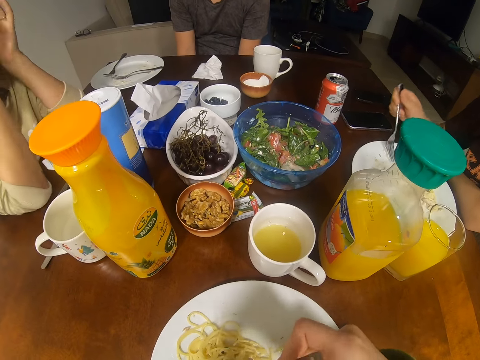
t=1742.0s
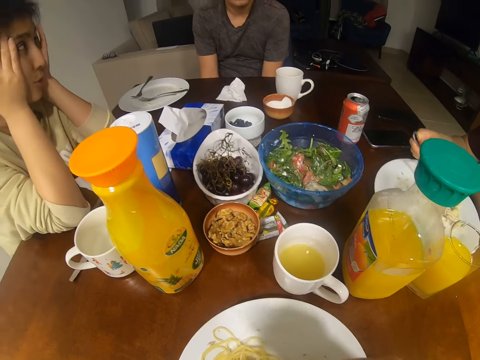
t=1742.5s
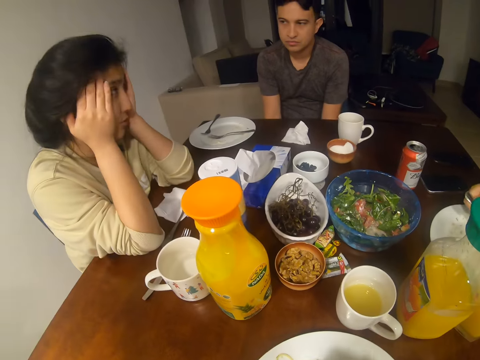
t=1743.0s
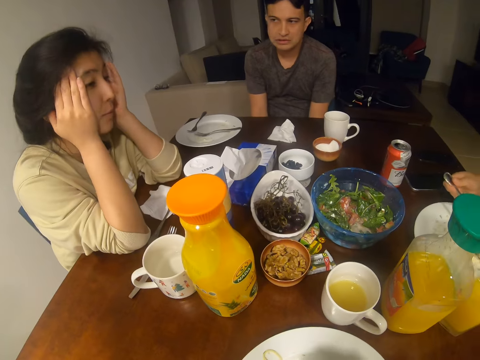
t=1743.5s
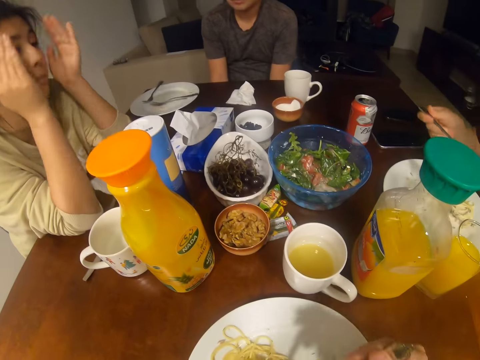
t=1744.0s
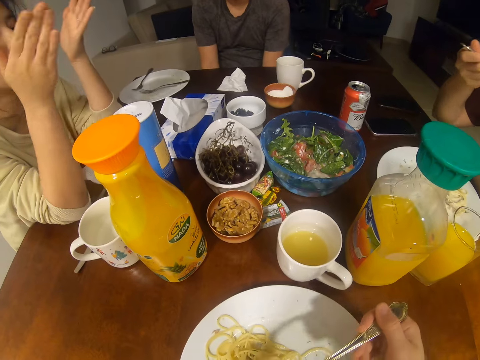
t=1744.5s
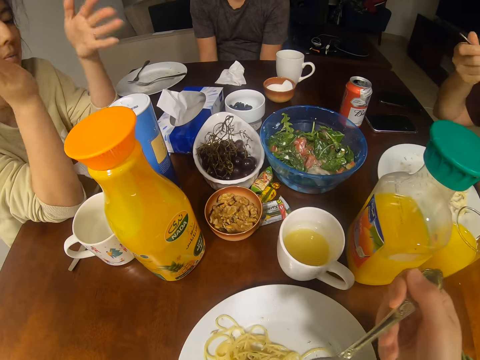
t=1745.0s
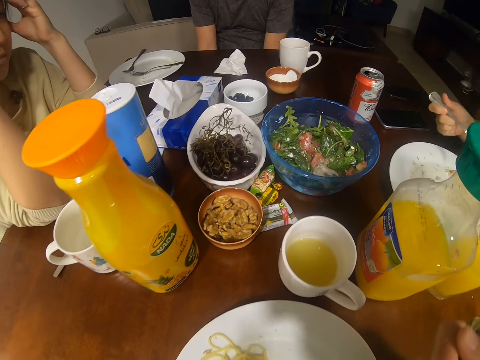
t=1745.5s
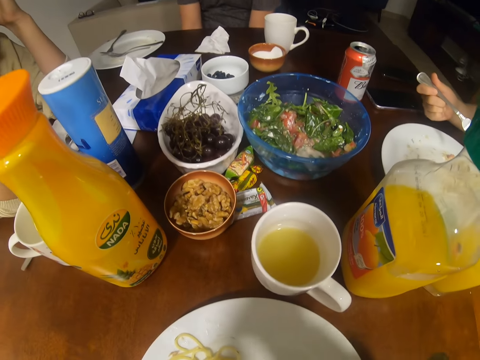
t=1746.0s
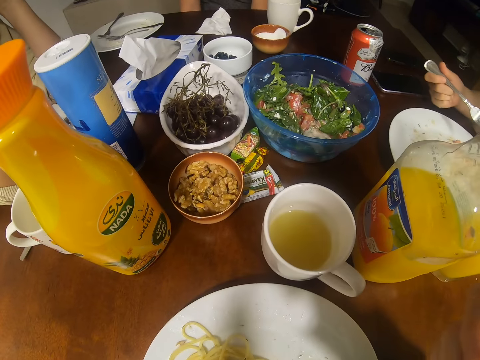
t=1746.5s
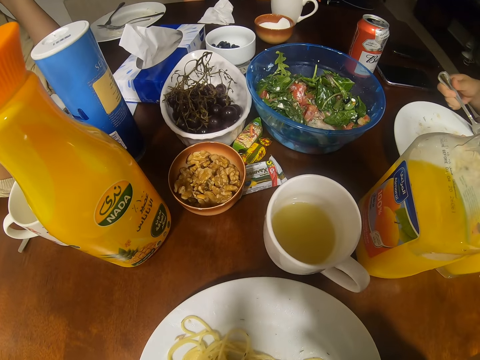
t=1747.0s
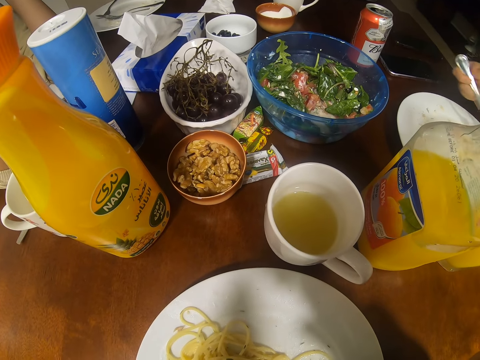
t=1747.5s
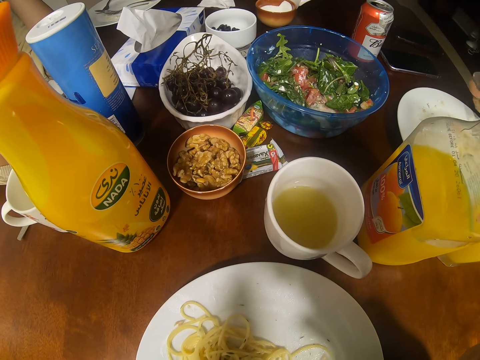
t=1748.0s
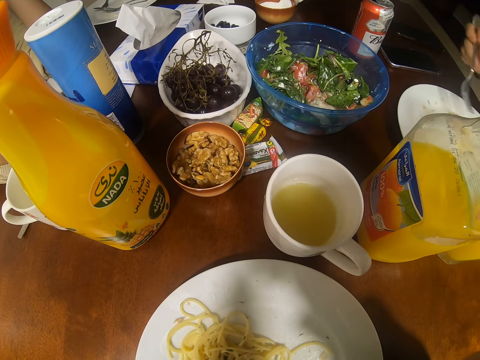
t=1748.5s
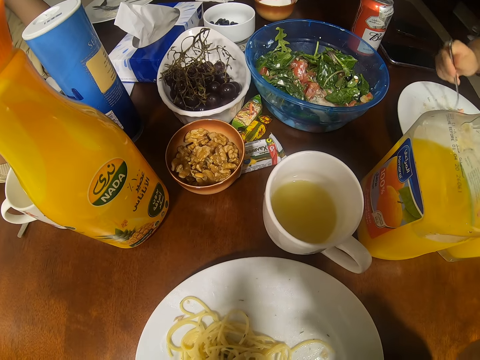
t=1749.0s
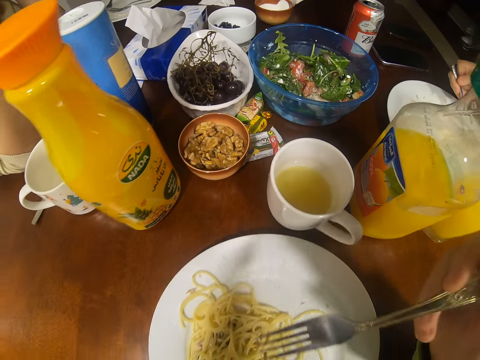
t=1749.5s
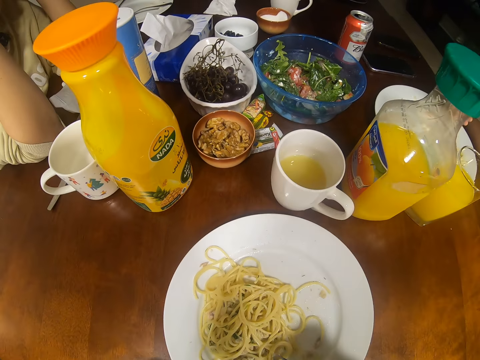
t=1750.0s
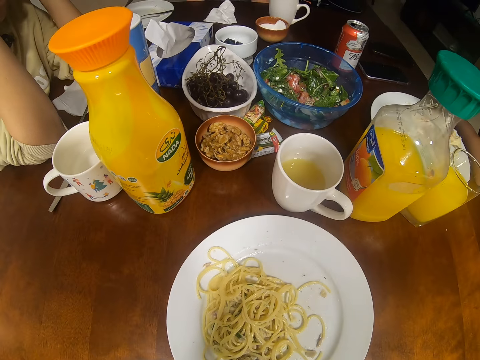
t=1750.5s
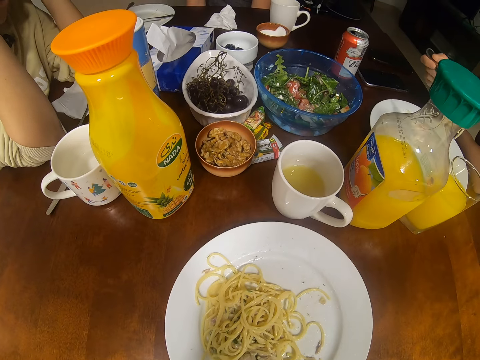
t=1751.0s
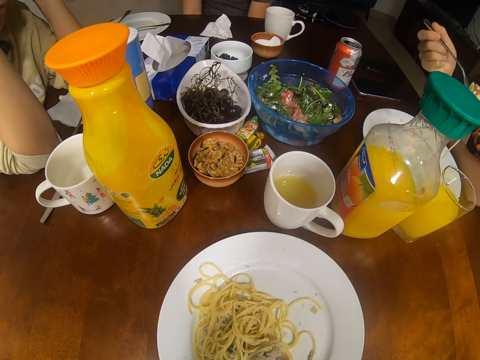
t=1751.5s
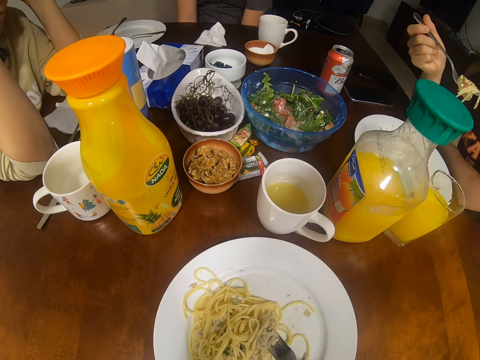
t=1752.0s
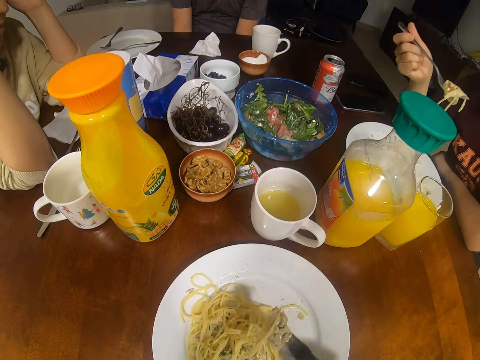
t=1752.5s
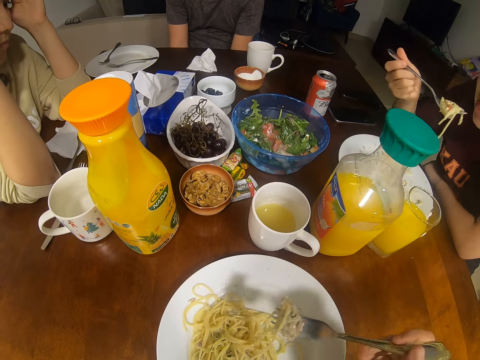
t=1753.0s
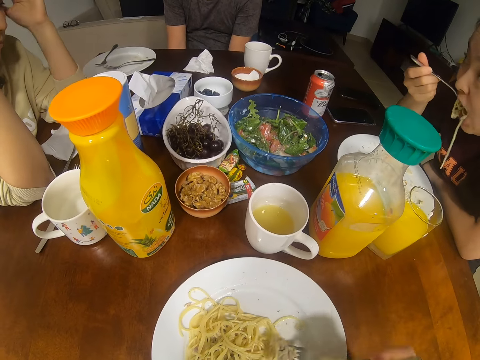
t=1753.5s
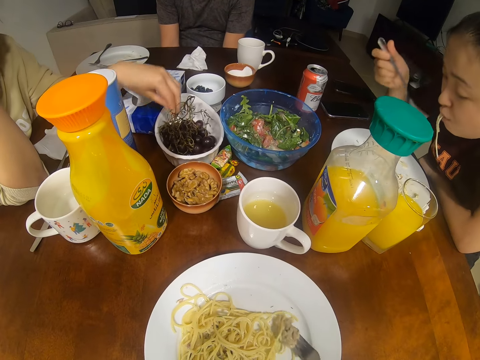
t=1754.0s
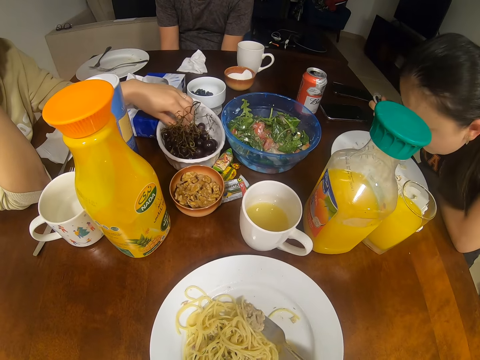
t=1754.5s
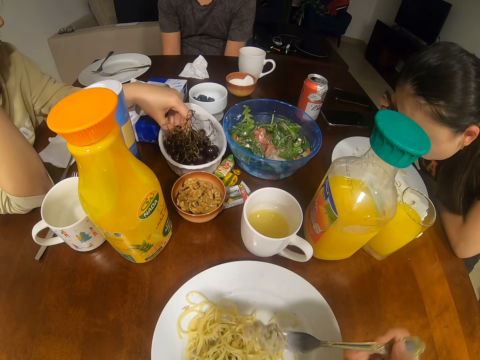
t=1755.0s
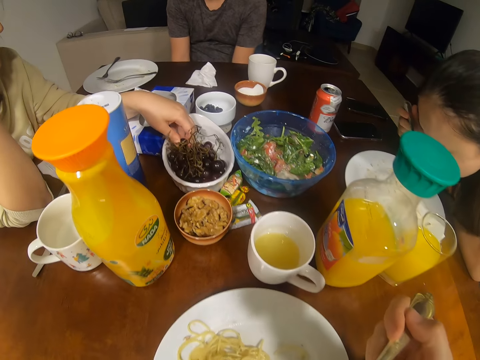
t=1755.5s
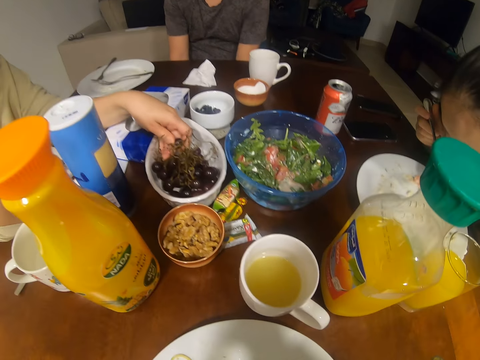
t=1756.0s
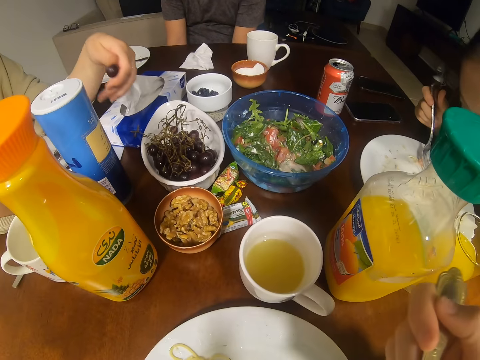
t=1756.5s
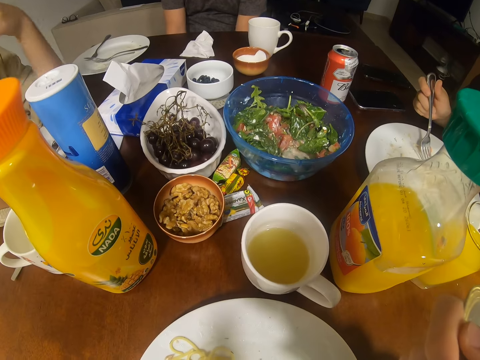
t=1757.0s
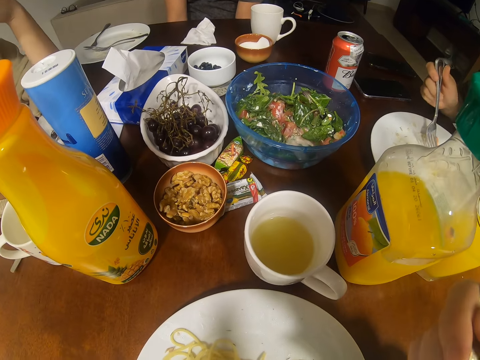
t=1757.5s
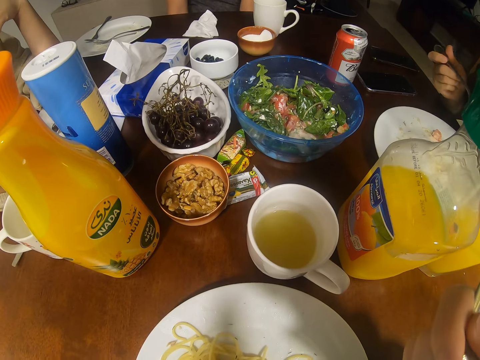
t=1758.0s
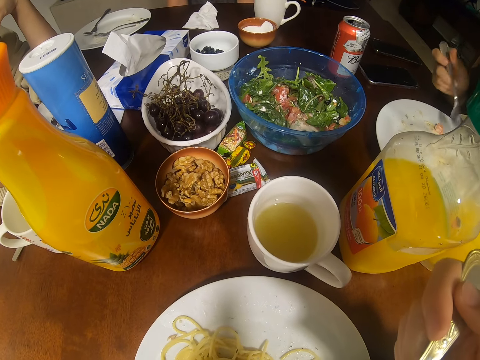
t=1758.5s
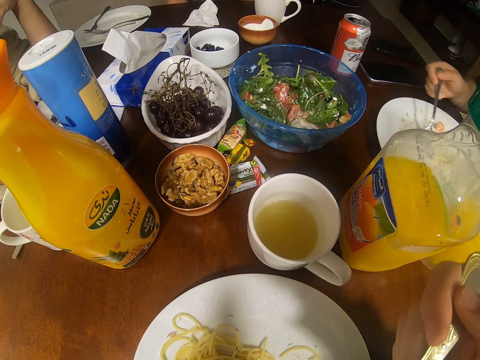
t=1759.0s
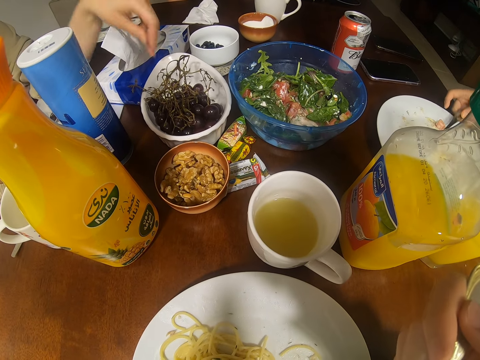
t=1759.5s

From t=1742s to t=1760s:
A man looks at a girl. A woman converses with the man, another woman and the camera wearer. The camera wearer scoops the spaghetti and eats the spaghetti. They look at the girl. They scoop the spaghetti and eat the spaghetti. The first woman picks a grape.

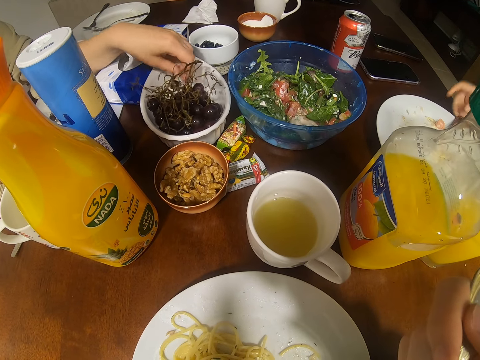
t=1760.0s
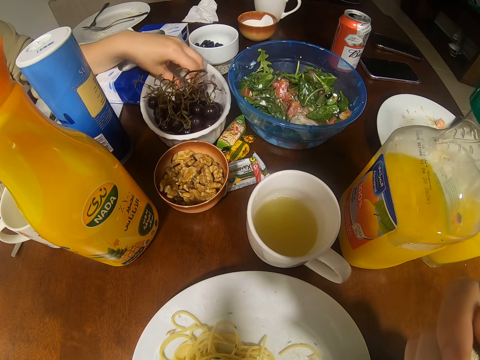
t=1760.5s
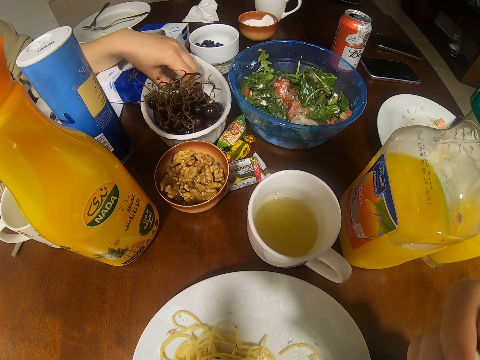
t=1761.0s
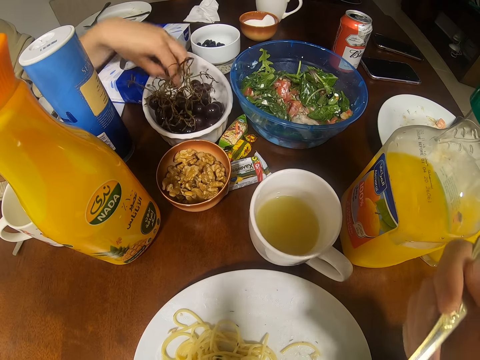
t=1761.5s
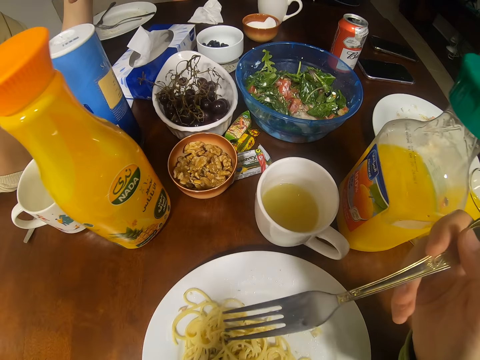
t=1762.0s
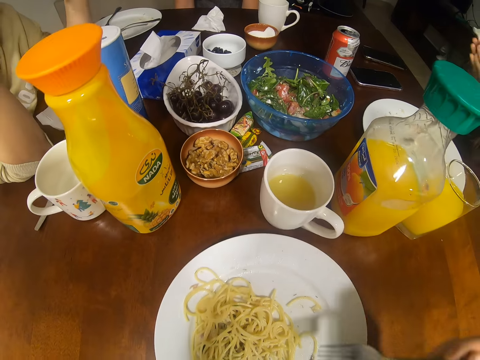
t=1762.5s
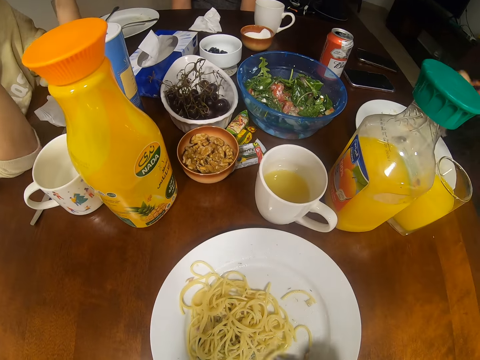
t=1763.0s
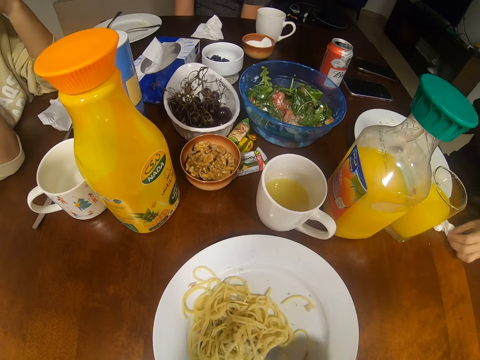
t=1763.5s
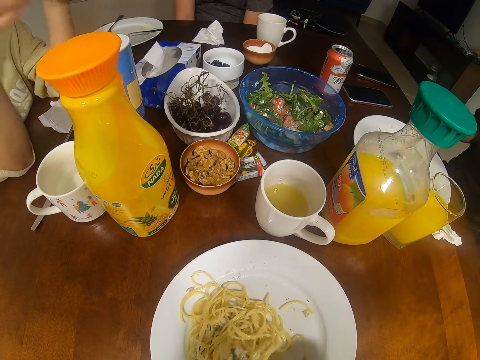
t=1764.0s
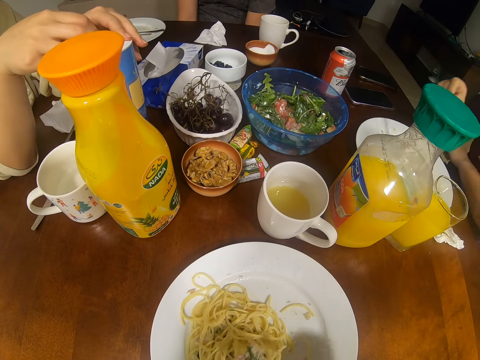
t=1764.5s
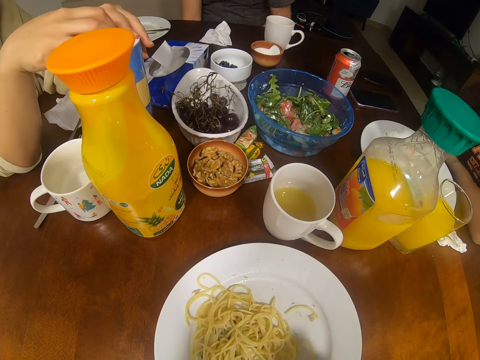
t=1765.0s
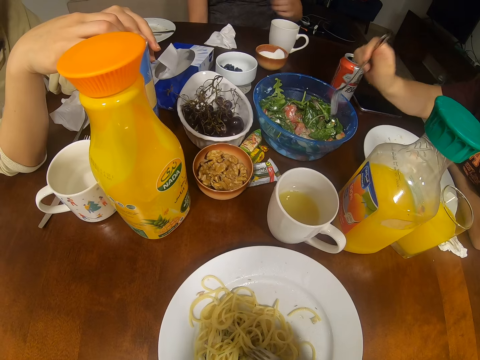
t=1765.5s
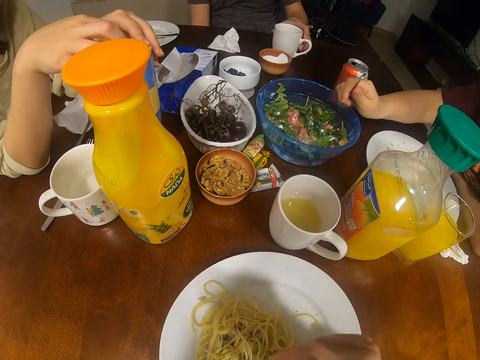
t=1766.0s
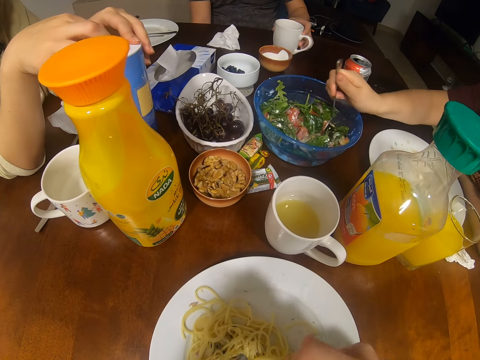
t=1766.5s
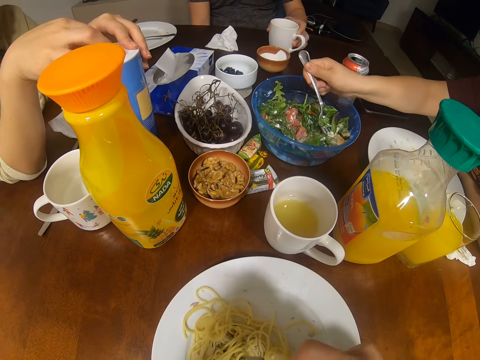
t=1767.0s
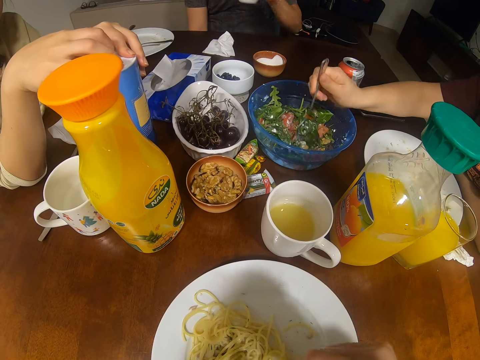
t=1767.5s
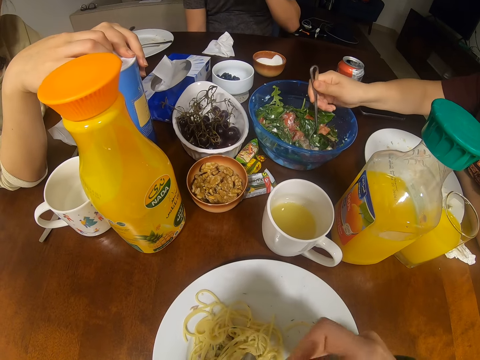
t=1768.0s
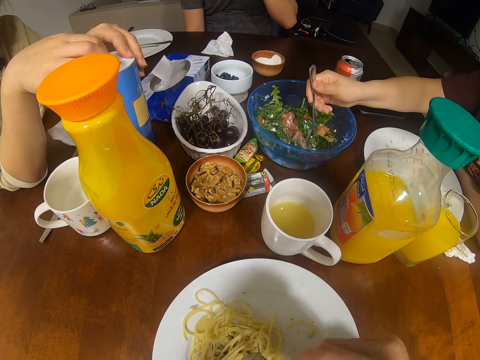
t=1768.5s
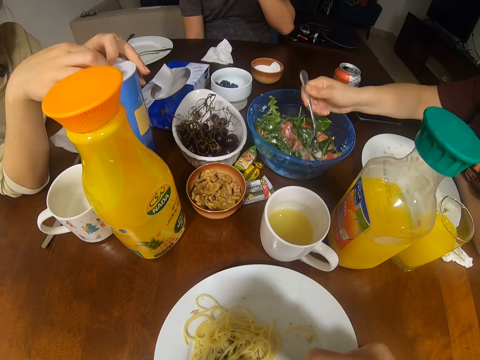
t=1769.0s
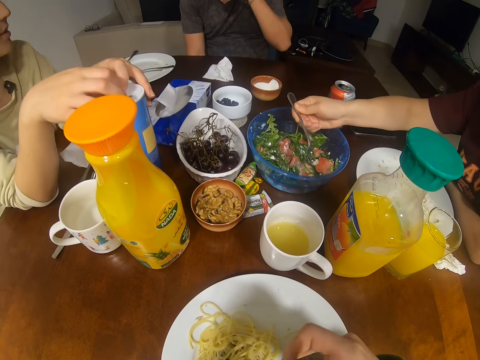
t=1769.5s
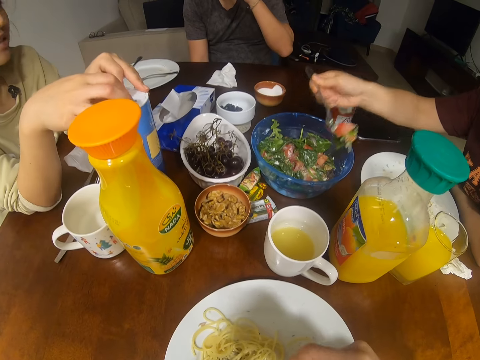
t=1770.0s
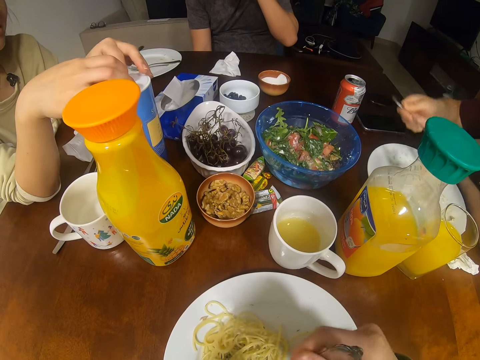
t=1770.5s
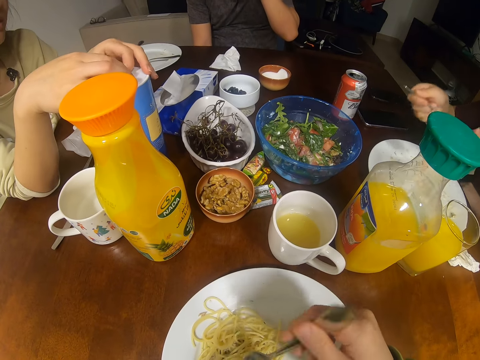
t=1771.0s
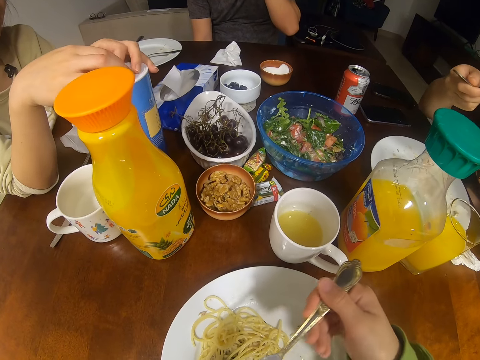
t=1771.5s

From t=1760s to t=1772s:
A man looks at the camera wearer. A woman places a serviette on the table. Another woman touches a tin of salt. The first woman dips a fork in a bowl. The man picks up a juice and drinks the juice. The first woman scoops salad. A girl touches something.
